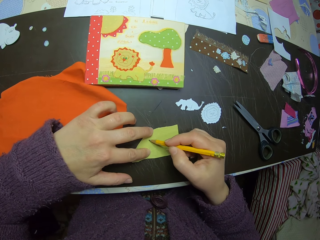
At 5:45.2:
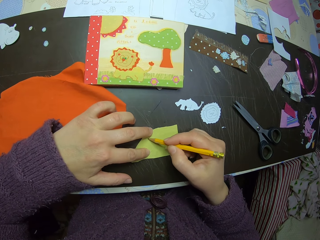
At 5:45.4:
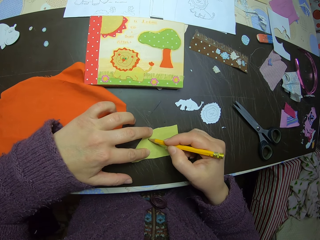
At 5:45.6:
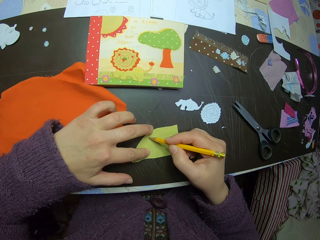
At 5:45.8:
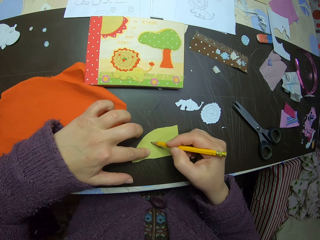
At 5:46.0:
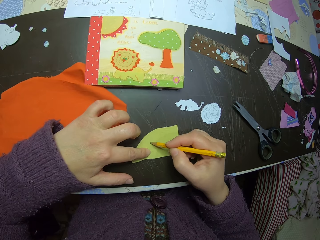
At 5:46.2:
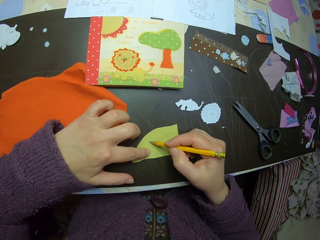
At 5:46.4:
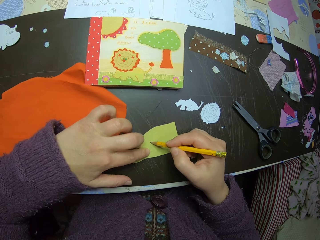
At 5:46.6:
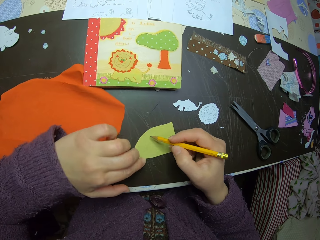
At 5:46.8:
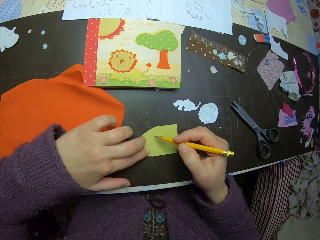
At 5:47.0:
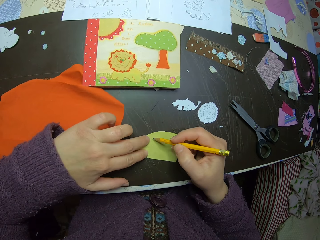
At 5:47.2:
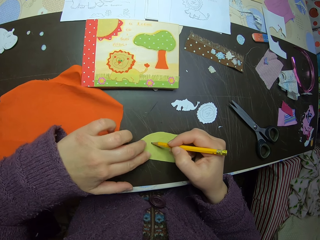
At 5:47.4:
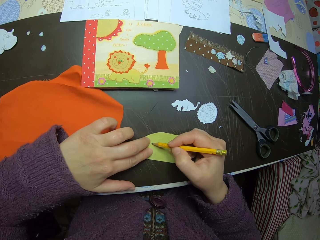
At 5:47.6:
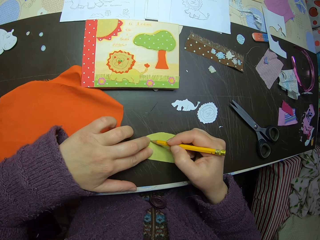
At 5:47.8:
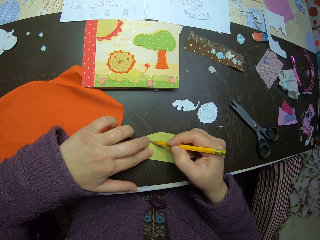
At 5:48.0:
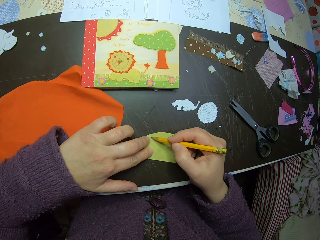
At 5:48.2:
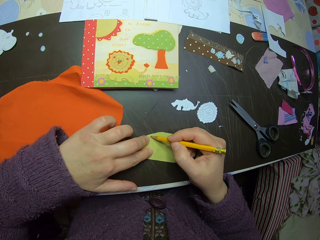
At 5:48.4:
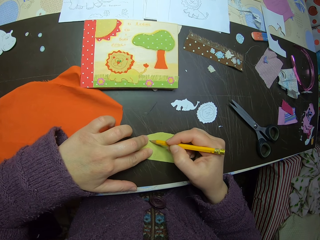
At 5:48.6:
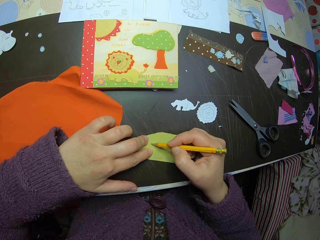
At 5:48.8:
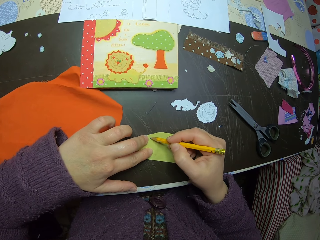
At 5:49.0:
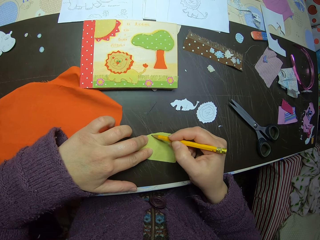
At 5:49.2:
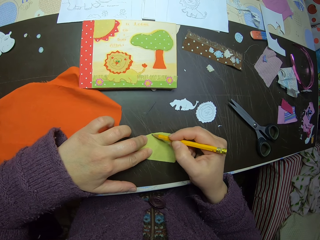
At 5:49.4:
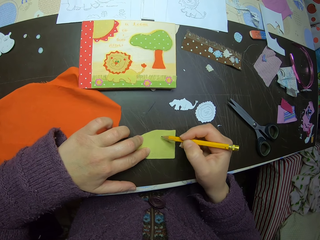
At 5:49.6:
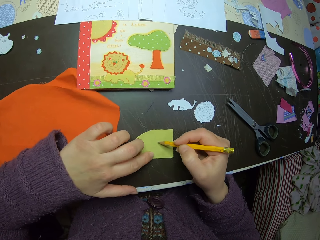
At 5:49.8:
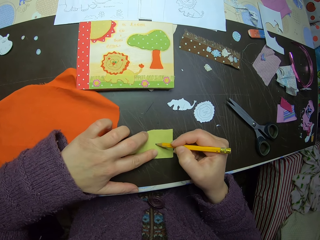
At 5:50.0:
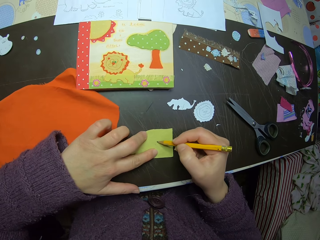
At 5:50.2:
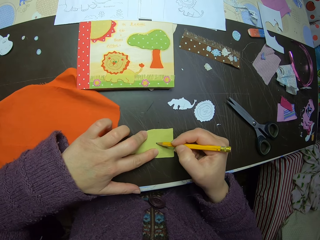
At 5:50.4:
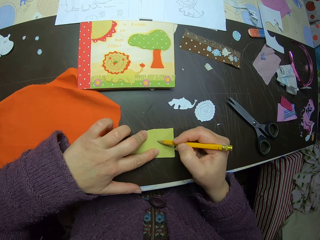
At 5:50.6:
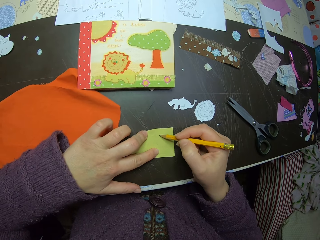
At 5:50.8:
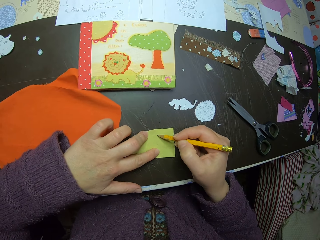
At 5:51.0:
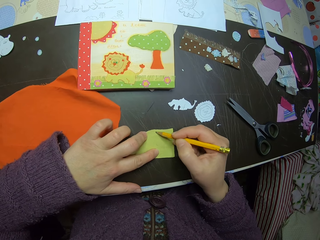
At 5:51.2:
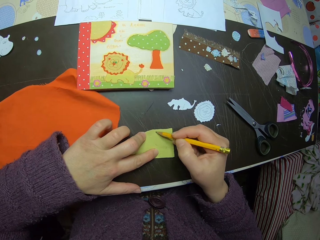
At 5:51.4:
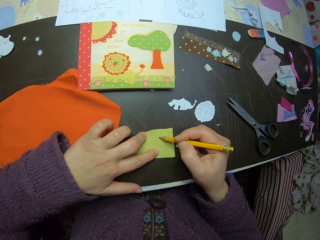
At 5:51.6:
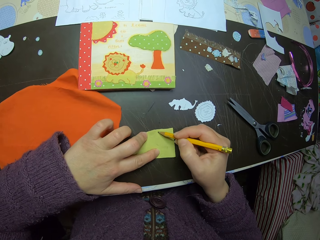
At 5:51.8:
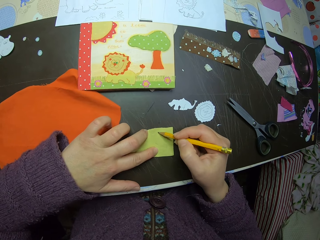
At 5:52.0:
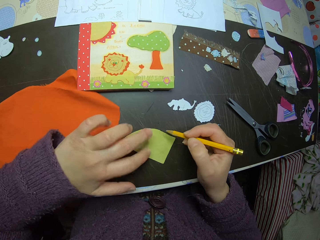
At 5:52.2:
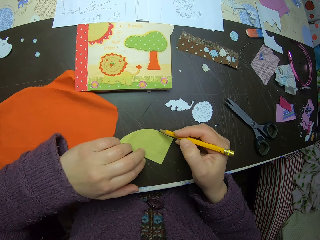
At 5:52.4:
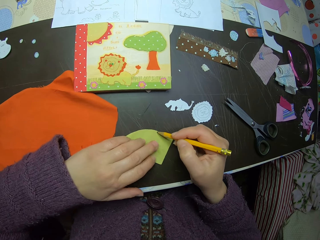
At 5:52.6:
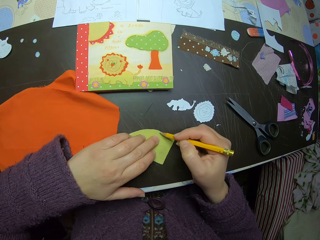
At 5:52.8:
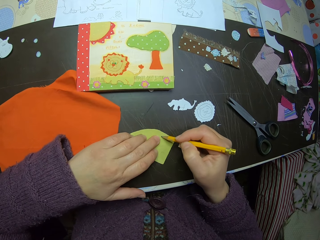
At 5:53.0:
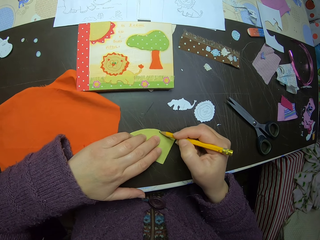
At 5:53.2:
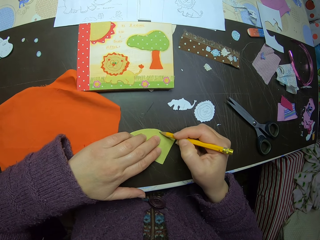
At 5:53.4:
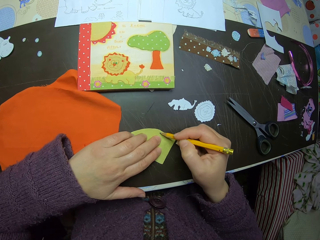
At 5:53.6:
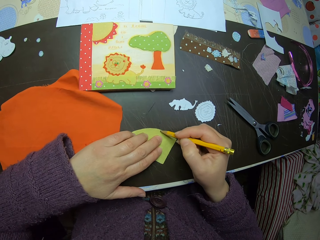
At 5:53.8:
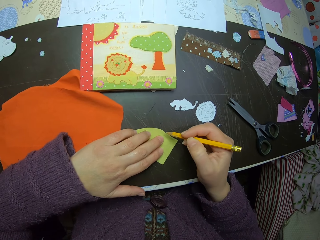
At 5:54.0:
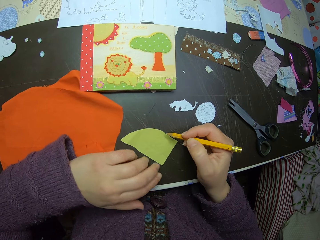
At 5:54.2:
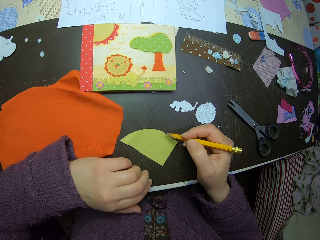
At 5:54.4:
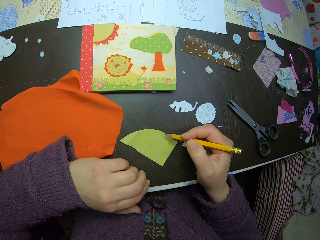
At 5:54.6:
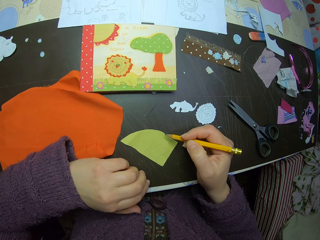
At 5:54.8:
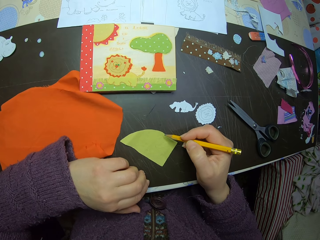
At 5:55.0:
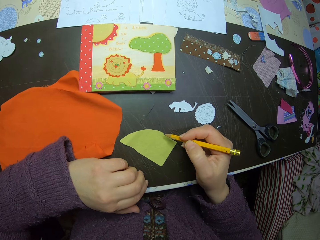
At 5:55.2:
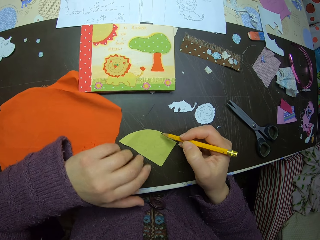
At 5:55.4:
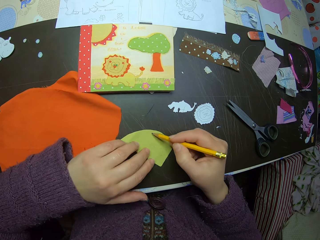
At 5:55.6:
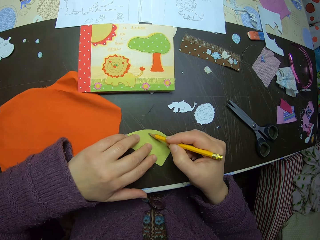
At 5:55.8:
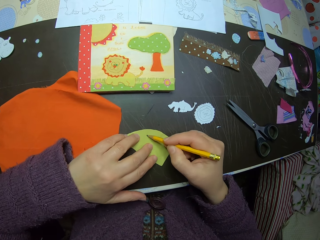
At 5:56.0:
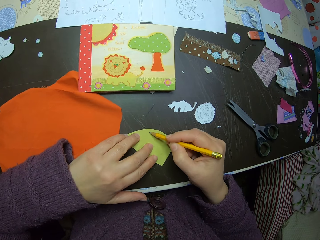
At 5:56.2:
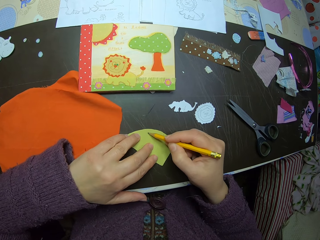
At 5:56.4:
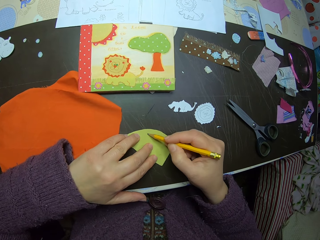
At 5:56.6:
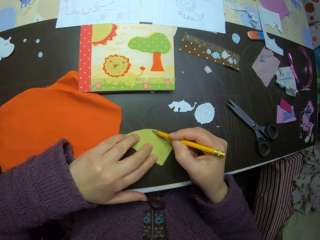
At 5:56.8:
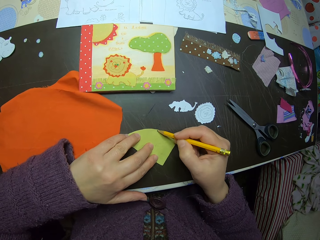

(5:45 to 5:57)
The camera wearer draws on the yellow piece of fabric with the pencil in her right hand. She adjusts the yellow piece of fabric with her left hand.

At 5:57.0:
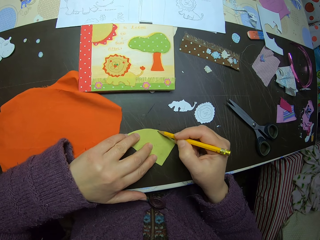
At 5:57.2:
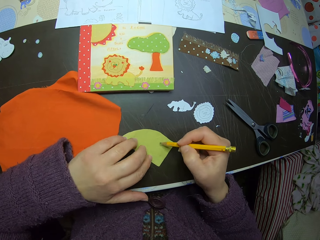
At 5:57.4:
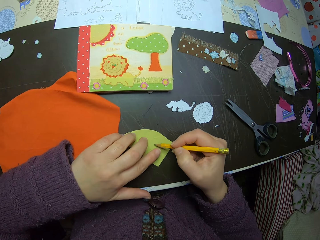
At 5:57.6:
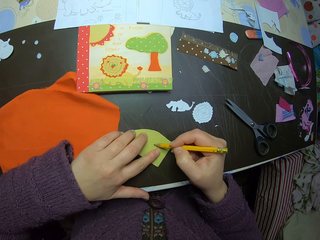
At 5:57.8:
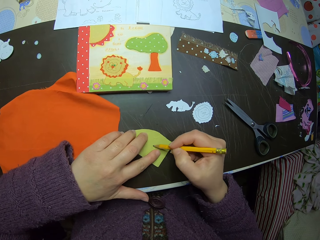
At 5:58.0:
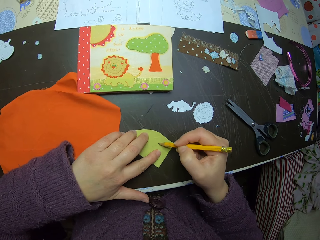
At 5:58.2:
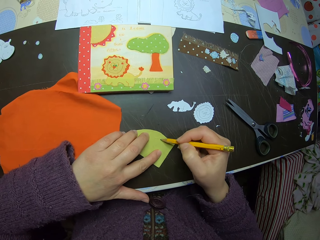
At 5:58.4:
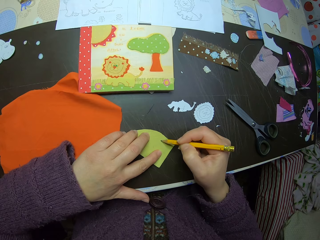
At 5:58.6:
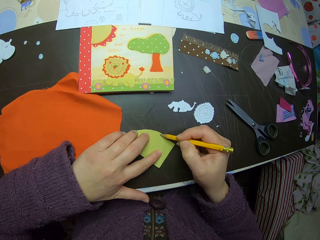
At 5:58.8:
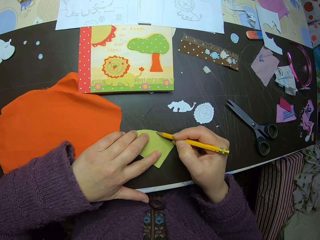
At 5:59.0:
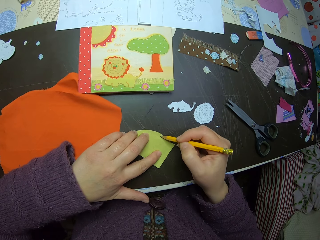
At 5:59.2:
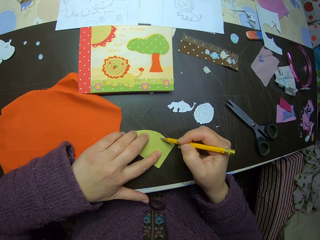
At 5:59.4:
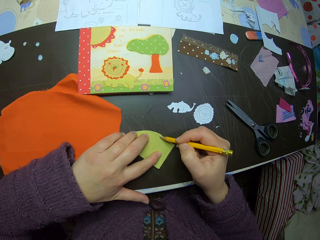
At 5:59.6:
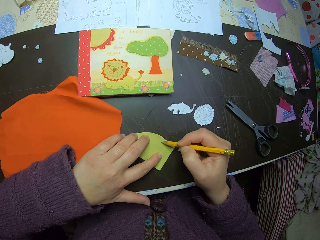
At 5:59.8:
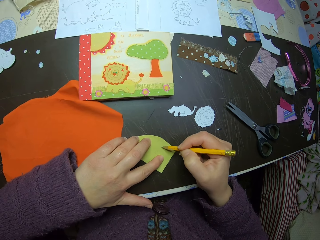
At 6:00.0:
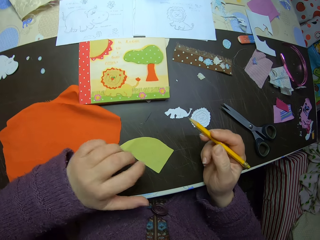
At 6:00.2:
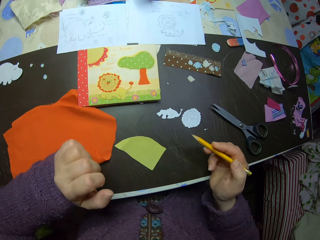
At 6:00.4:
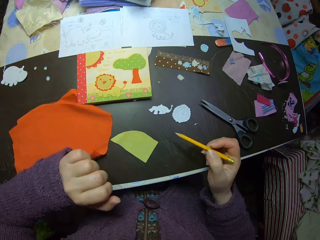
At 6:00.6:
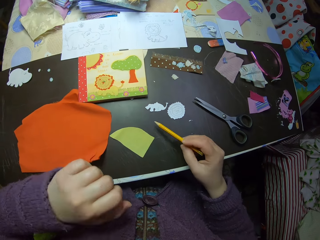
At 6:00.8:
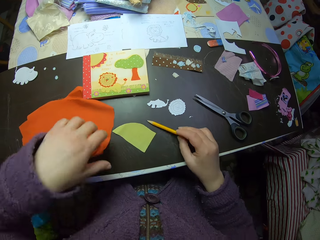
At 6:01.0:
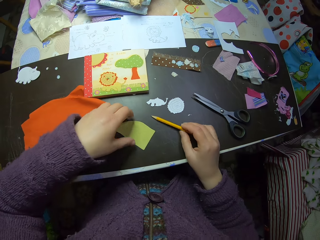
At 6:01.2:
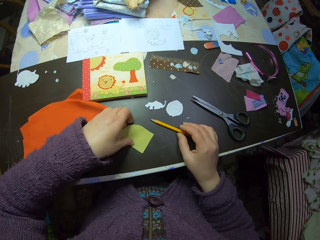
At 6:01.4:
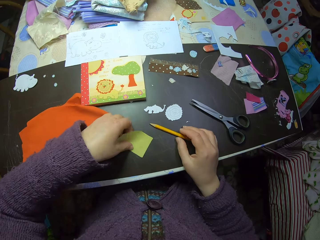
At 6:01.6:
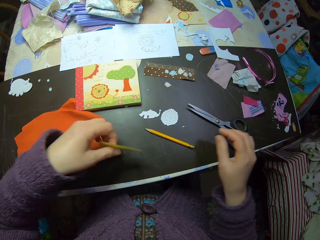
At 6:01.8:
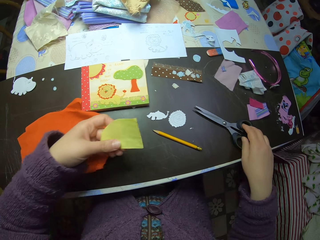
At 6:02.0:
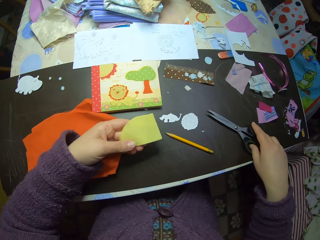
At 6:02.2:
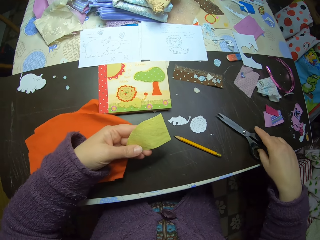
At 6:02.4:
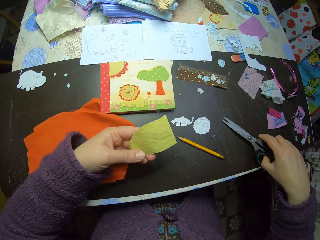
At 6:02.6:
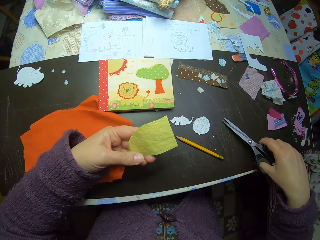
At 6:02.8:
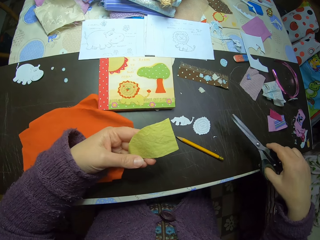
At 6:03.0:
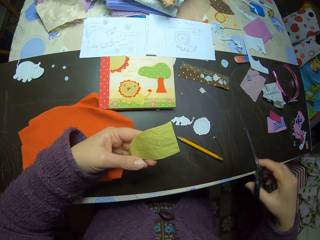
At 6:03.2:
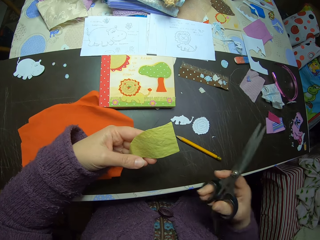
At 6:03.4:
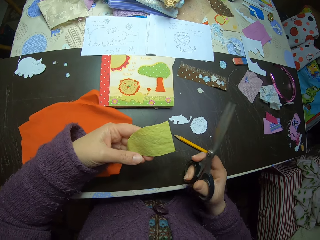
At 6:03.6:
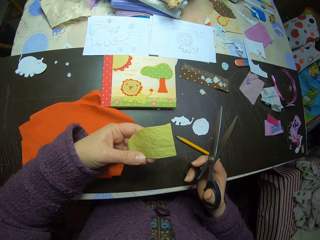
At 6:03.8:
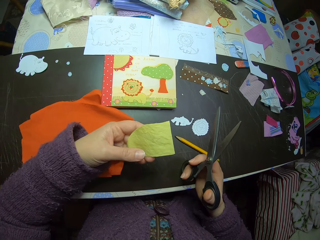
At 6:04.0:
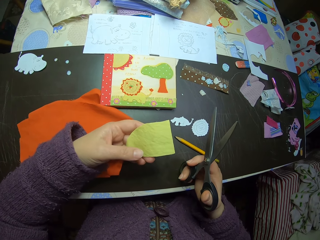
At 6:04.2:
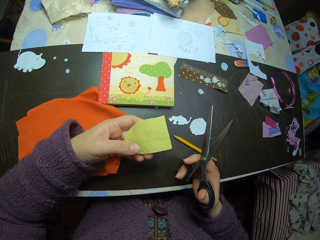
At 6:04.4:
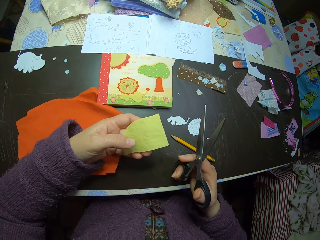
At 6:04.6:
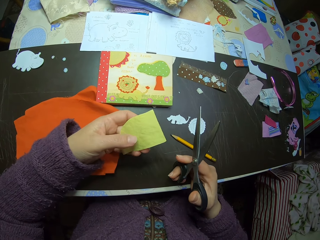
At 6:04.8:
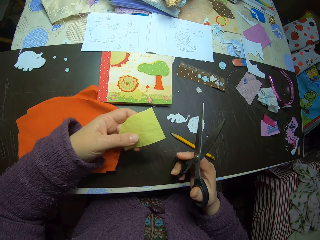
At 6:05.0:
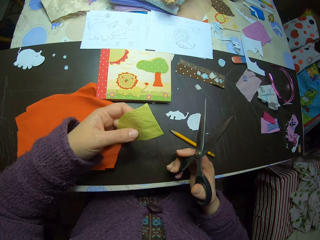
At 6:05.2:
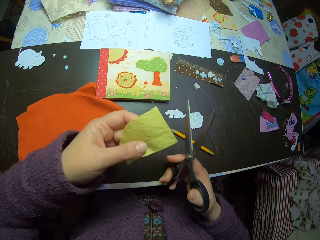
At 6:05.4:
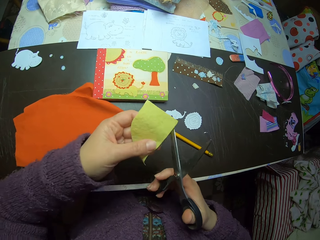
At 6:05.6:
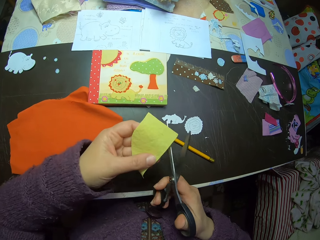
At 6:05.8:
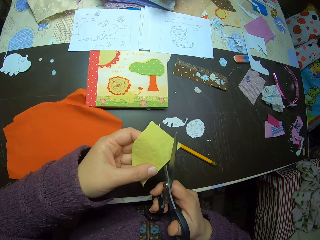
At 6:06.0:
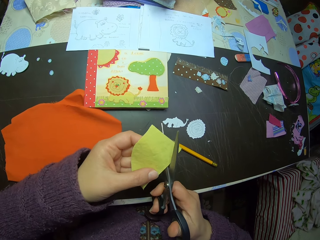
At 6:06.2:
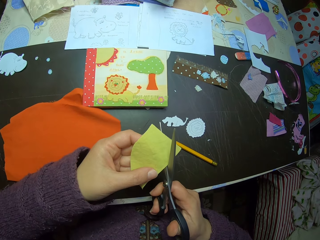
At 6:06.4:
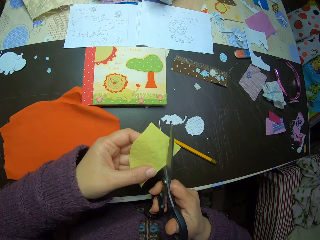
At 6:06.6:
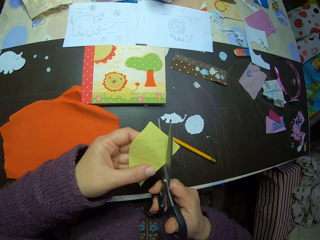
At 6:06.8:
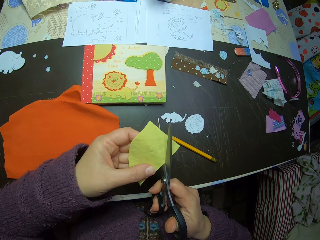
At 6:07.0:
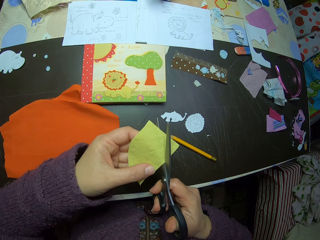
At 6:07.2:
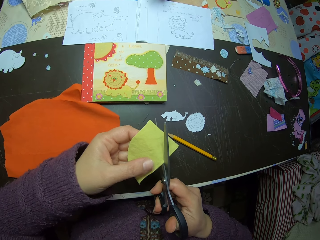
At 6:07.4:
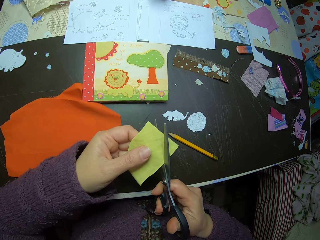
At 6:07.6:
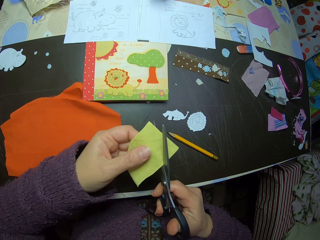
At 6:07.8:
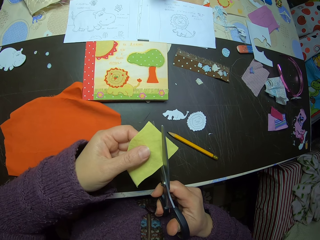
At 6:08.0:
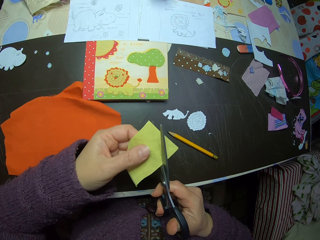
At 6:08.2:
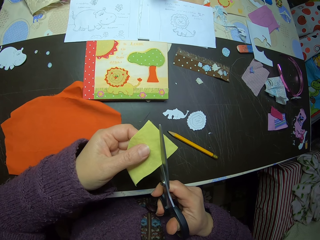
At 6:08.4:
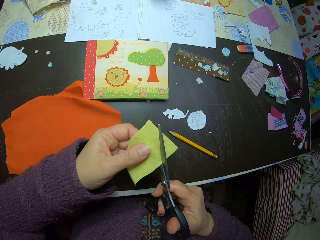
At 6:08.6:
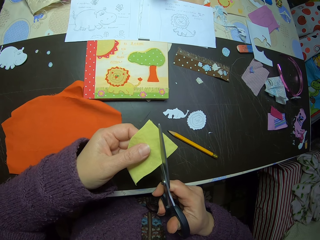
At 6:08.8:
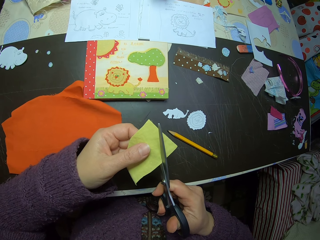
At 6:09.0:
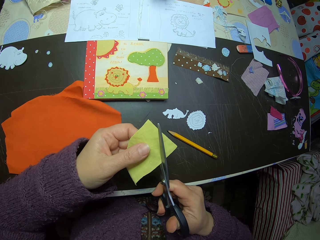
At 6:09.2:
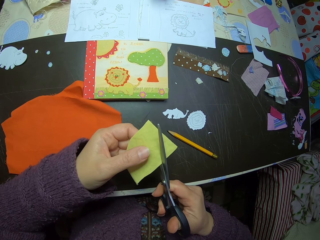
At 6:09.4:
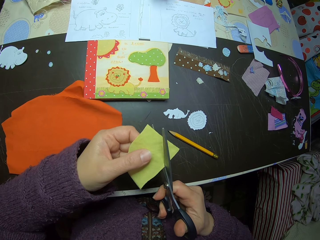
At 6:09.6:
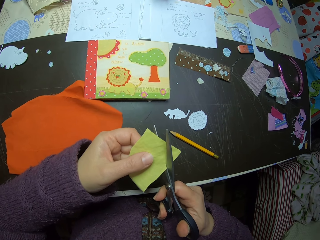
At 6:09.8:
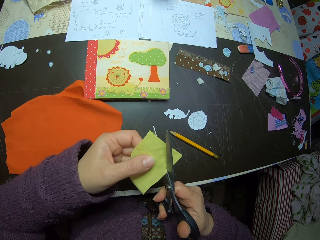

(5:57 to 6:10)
The camera wearer removes both hands from the yellow piece of fabric. She drops the pencil on the table. She picks up the yellow piece of fabric or manila paper from the table with her left hand. She picks up the scissors from the table with her right hand. She holds the yellow piece of fabric and scissors in her left and right hand respectively. She cuts the yellow piece of fabric with the scissors in her right hand.
